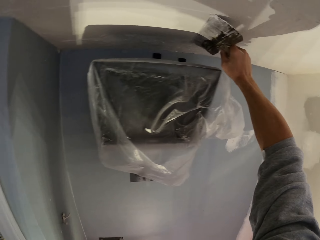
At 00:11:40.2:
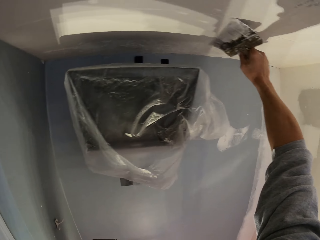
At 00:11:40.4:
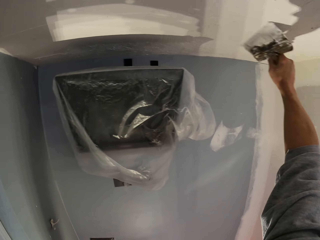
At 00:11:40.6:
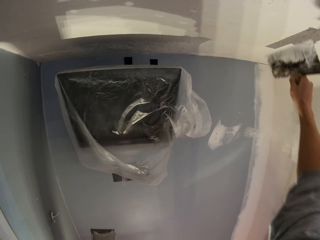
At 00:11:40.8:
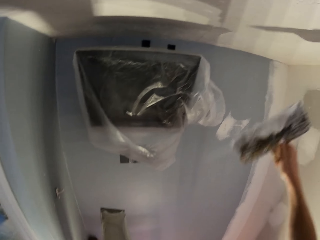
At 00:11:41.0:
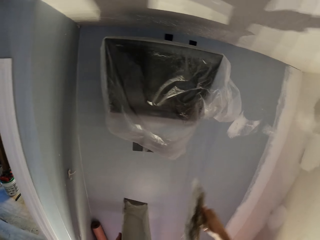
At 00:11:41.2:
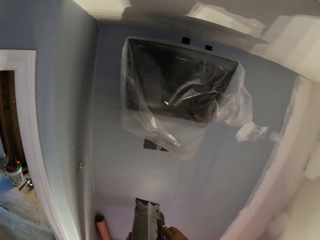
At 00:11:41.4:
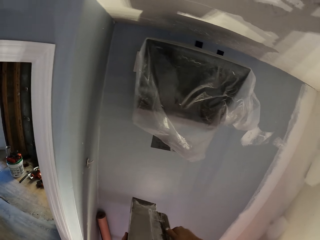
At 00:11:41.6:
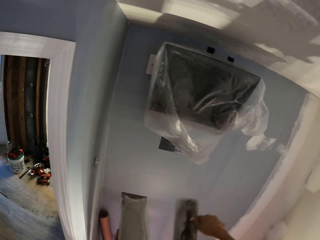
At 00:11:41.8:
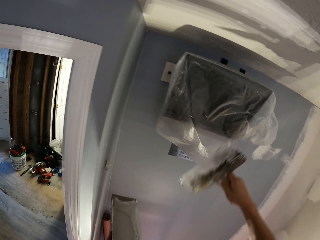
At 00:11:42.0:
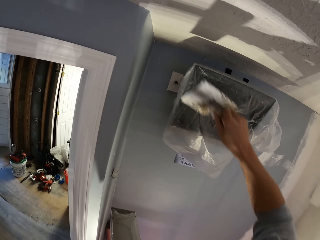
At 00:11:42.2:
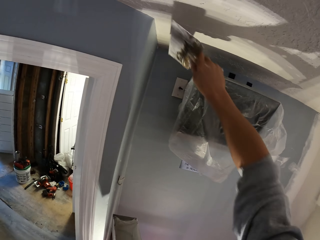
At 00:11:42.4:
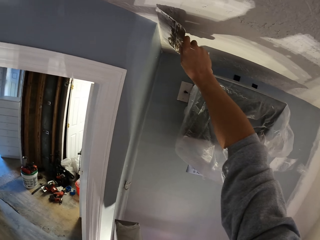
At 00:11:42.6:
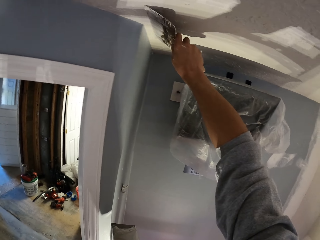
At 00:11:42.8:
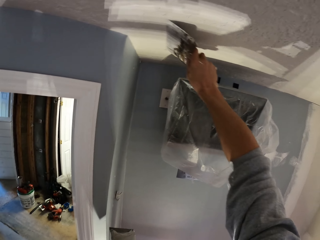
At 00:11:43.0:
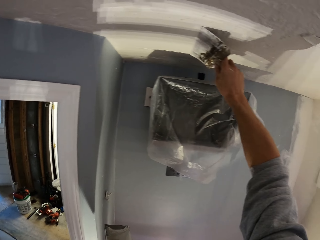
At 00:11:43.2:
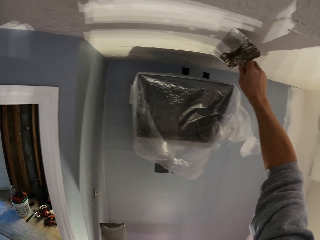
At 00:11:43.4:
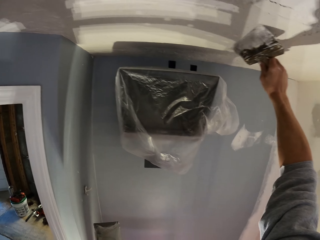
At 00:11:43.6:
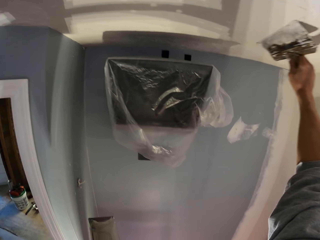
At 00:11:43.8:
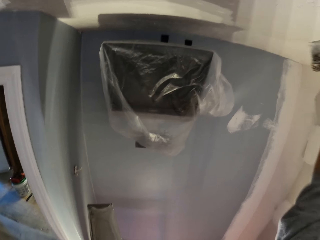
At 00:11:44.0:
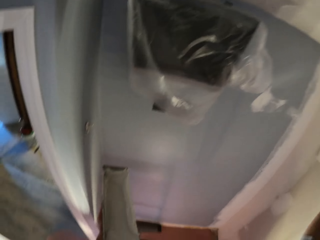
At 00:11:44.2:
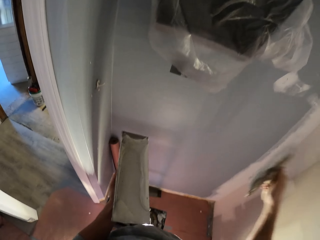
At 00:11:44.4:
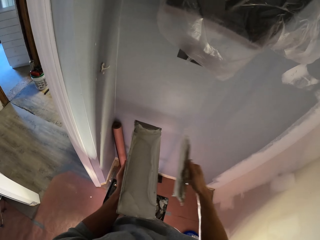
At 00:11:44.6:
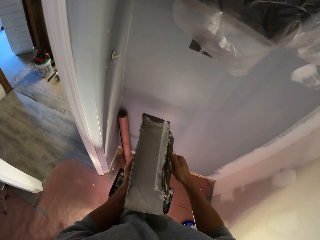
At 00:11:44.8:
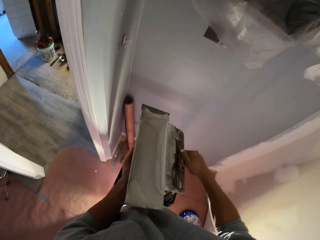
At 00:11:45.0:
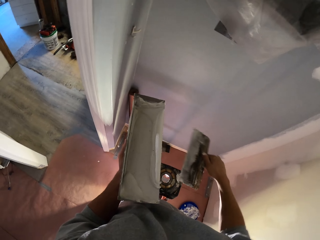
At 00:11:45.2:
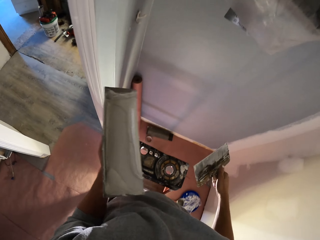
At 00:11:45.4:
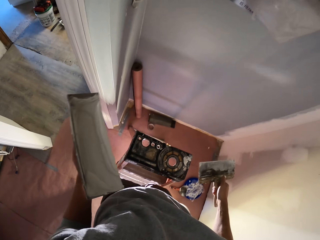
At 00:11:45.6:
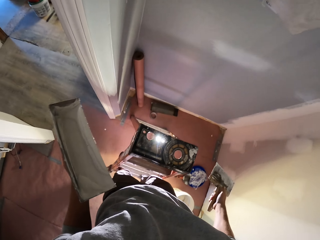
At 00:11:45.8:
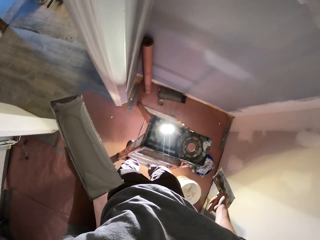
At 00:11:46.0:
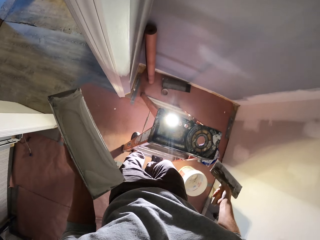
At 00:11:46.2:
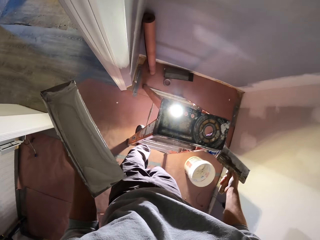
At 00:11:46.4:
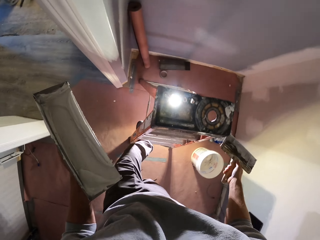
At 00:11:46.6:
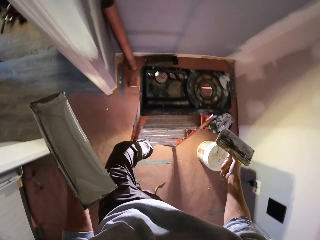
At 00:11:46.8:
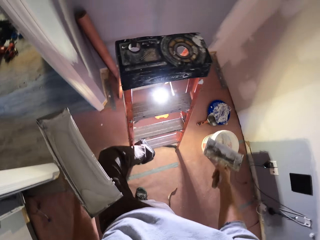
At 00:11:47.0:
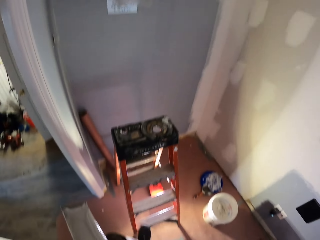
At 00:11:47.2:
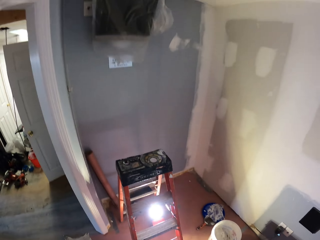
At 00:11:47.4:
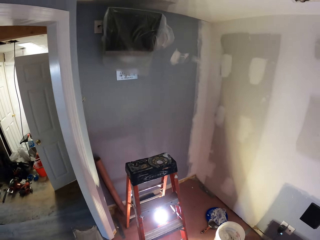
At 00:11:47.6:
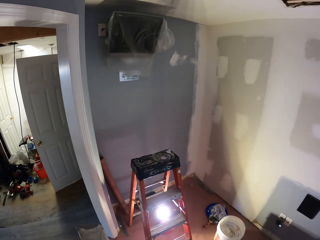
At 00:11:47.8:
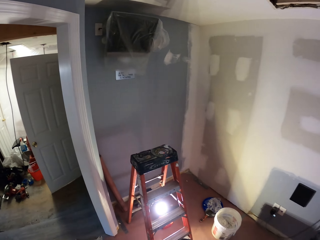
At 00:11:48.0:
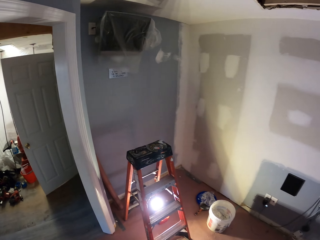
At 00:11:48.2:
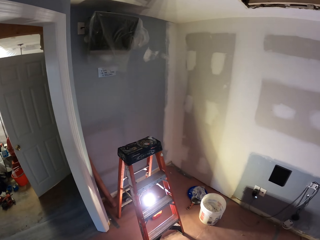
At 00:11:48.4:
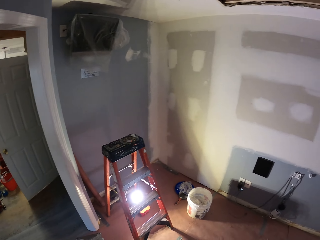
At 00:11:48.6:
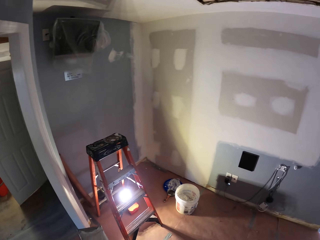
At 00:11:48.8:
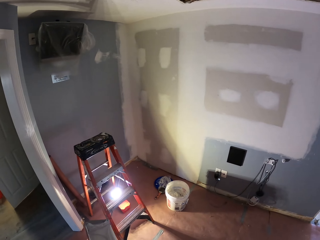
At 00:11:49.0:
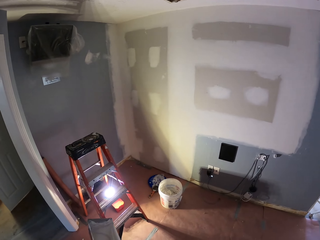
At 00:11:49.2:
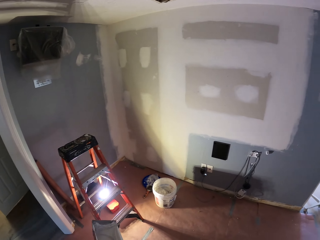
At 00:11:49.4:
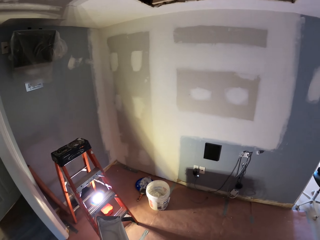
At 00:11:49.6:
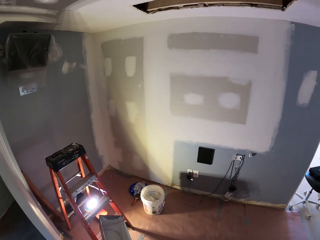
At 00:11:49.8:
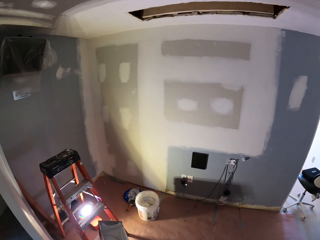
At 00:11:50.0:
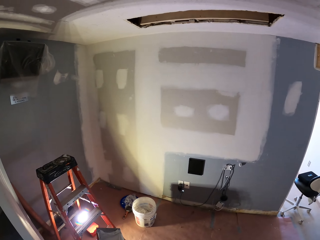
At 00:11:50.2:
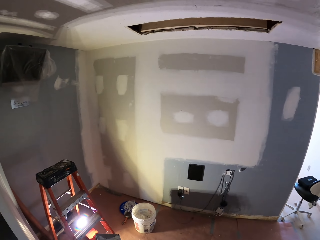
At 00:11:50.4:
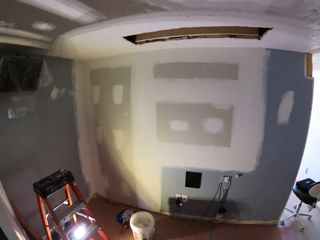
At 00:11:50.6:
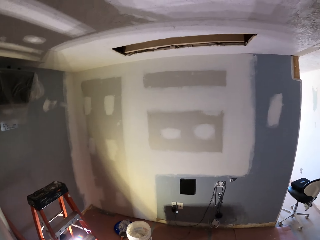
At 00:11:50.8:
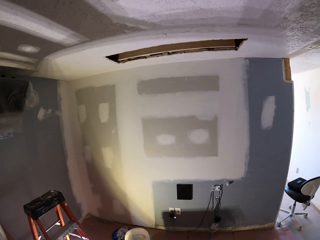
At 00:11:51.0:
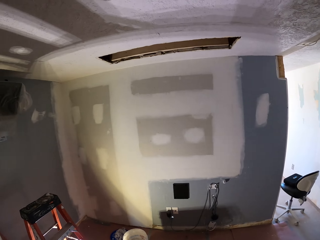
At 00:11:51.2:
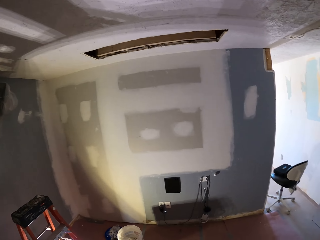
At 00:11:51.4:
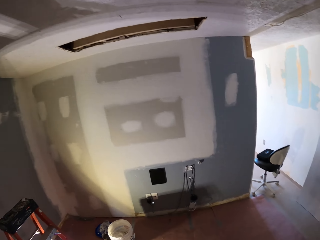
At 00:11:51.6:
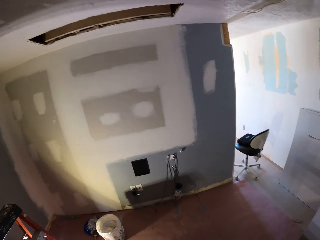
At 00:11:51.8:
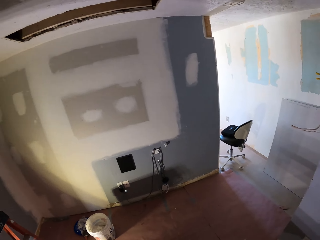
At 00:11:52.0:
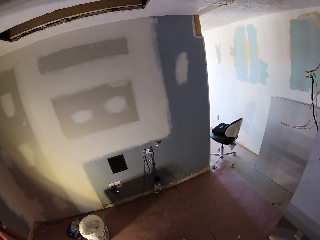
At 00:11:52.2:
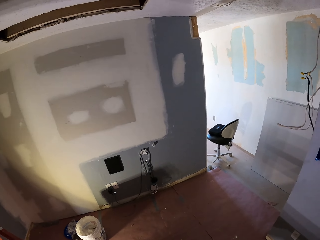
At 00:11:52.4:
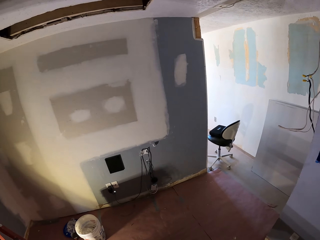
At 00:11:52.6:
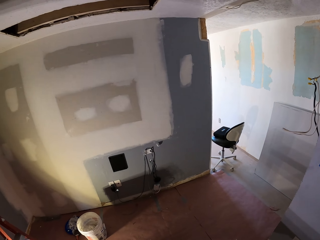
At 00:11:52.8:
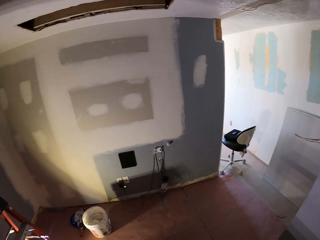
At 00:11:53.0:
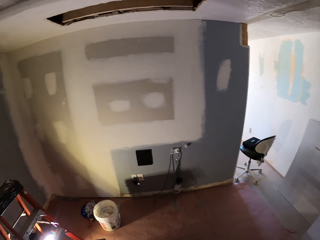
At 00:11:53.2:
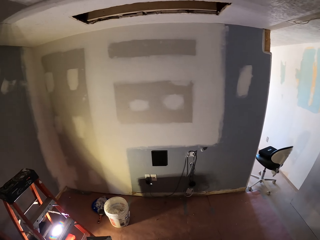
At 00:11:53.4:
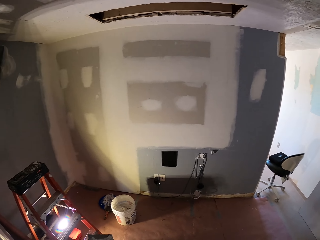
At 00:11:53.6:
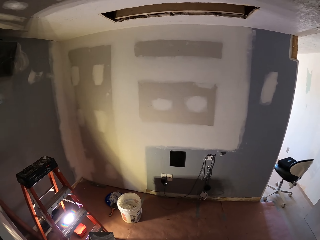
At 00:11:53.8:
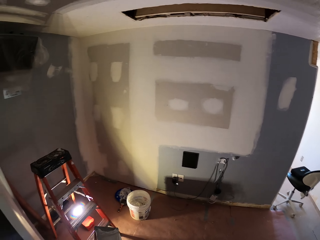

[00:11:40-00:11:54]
The camera wearer spreads filler to the ceiling. They dip the paint brush to the paint can. They clear wall filler from the plastering tool. They paint the wall with the paint brush. They spread filler to the ceiling. They clear wall filler from the plastering tool. They step down the step stool. They look at the wall. They look up at the ceiling.

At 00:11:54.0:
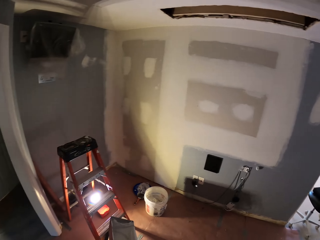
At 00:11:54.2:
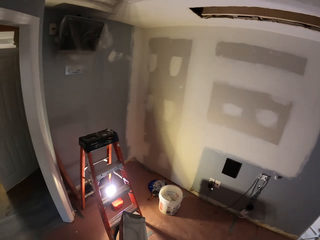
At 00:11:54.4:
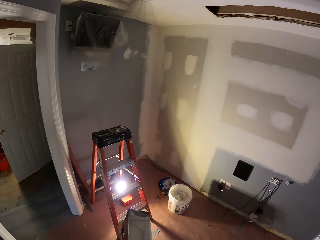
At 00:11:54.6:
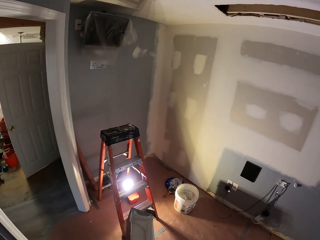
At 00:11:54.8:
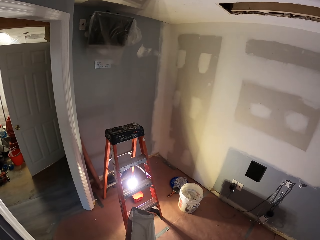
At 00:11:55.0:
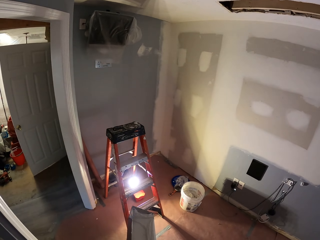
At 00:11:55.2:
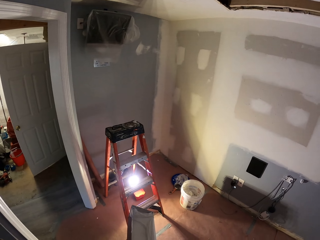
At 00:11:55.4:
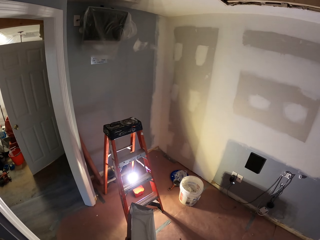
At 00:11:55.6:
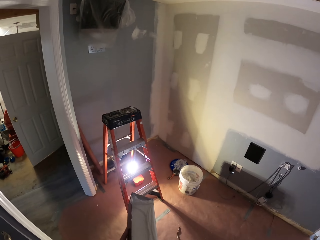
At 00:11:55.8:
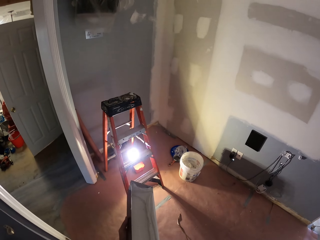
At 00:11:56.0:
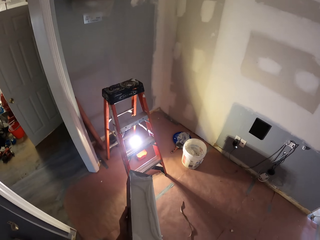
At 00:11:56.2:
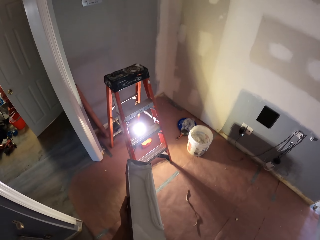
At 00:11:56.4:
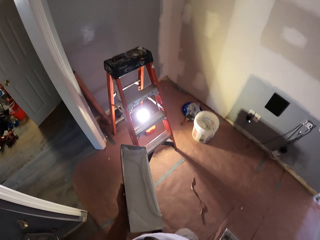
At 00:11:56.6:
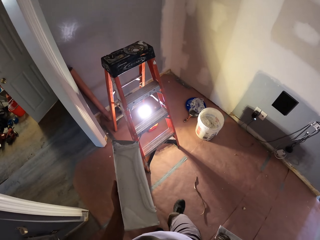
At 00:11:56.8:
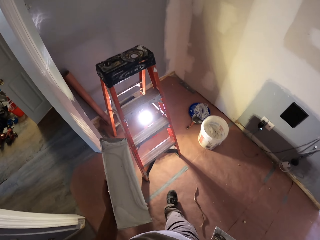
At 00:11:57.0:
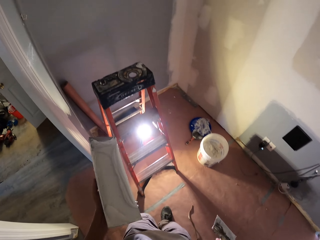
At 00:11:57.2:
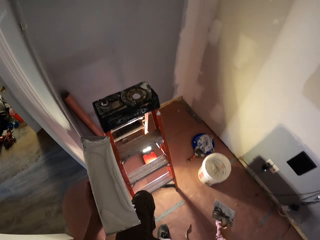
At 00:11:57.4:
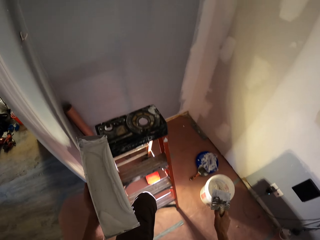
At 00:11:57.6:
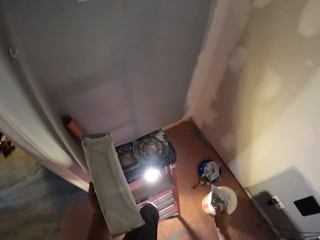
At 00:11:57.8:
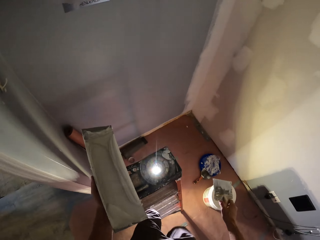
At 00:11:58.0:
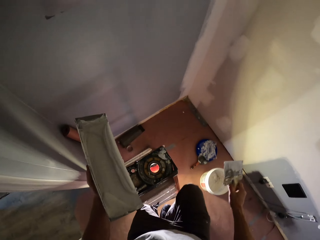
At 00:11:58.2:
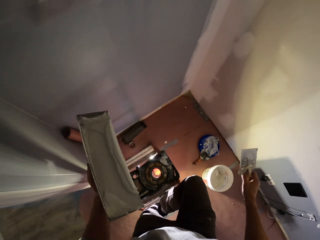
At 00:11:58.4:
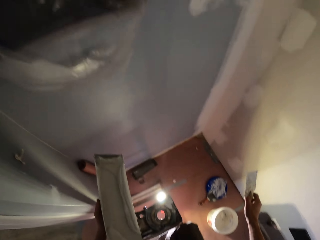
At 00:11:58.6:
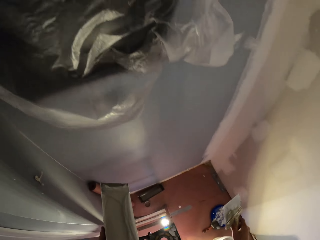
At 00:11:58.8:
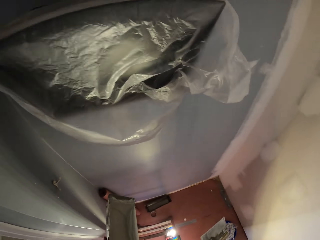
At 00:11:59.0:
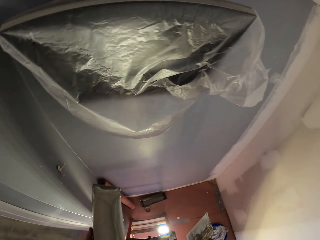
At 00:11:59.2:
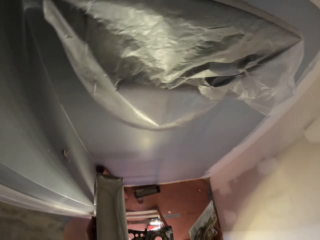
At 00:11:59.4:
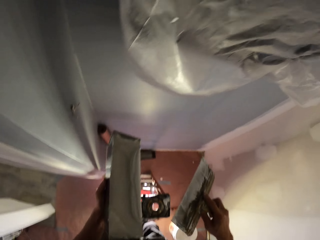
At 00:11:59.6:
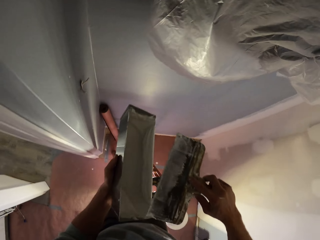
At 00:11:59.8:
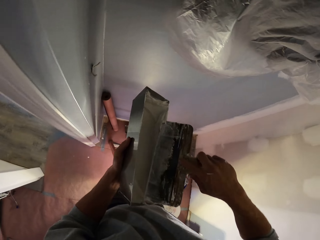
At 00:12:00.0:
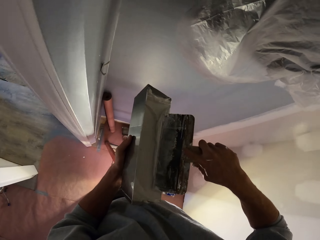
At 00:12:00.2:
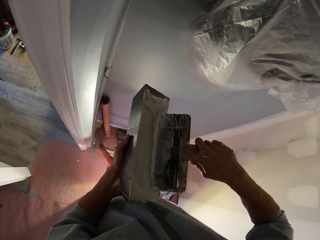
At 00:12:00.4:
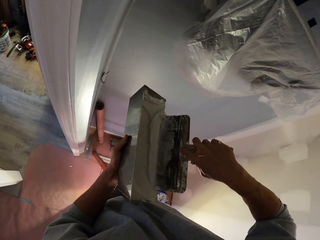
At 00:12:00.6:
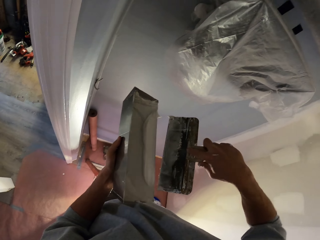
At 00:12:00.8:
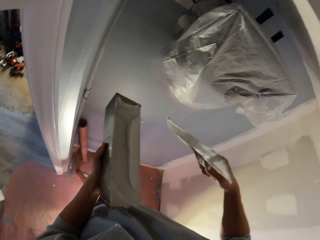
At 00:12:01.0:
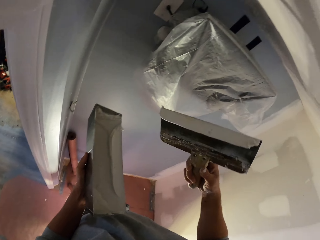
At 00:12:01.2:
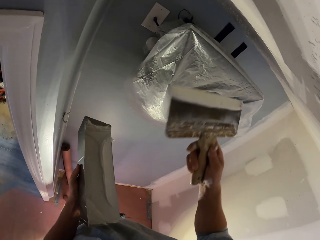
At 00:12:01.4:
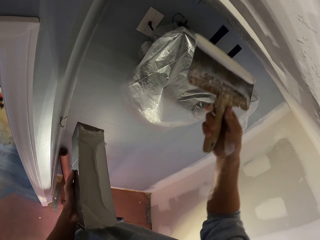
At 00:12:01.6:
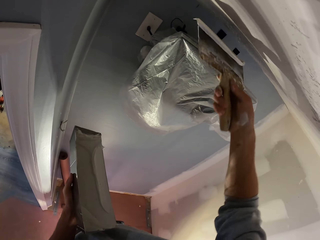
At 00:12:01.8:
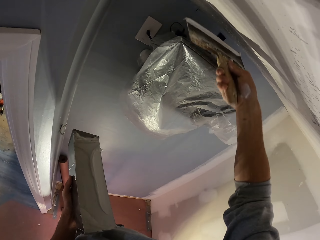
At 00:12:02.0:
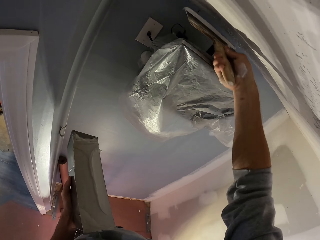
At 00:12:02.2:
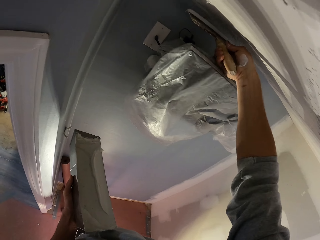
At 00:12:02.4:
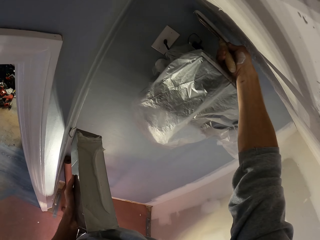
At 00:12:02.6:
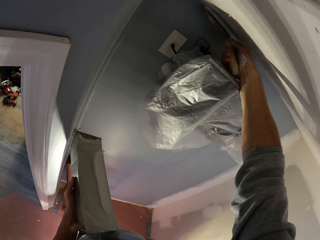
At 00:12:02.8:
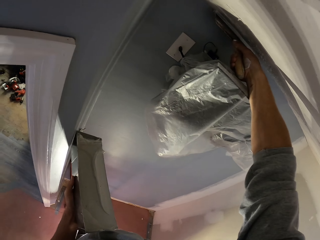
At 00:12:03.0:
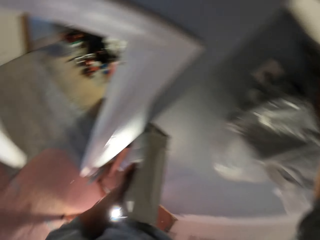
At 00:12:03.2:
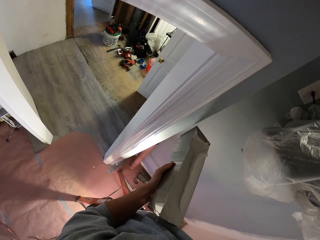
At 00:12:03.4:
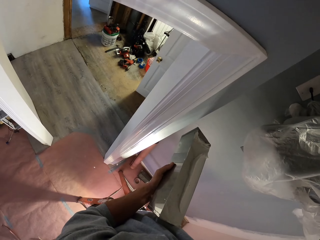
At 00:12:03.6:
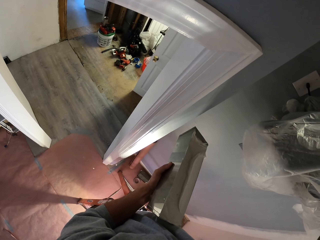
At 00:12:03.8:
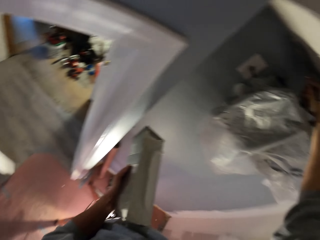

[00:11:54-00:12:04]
The camera wearer climbs the step stool. They dip the paint brush to the paint can. They reduce wall filler from the plastering tool. They paint the wall with the paint brush.
